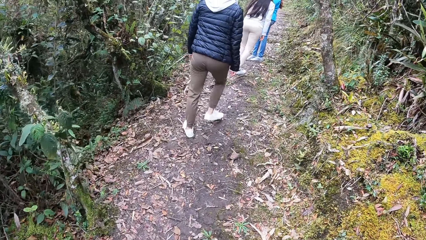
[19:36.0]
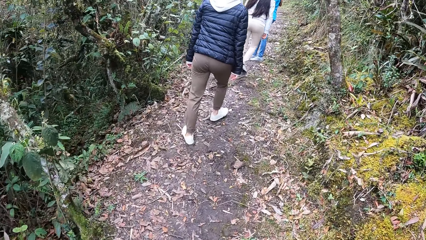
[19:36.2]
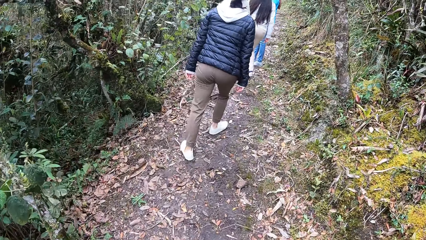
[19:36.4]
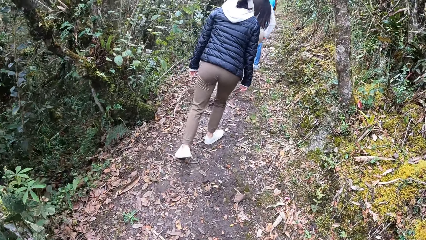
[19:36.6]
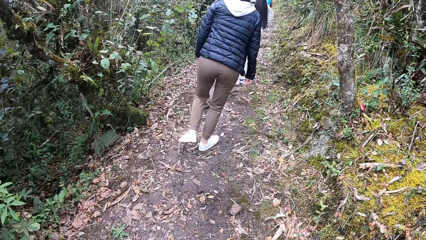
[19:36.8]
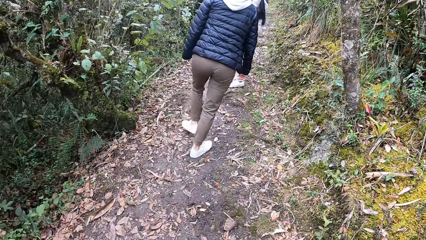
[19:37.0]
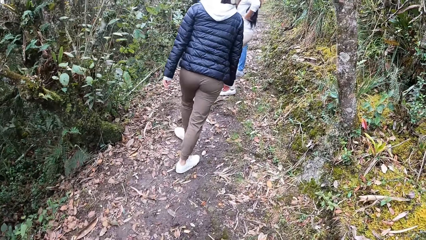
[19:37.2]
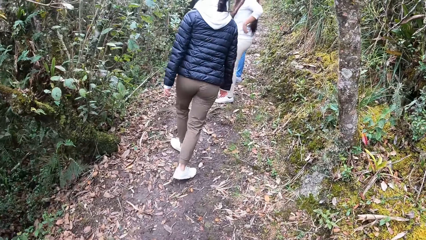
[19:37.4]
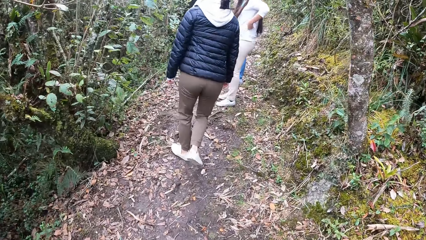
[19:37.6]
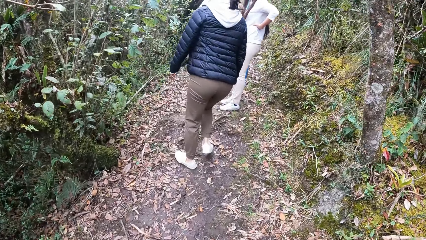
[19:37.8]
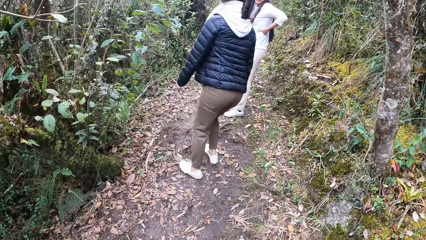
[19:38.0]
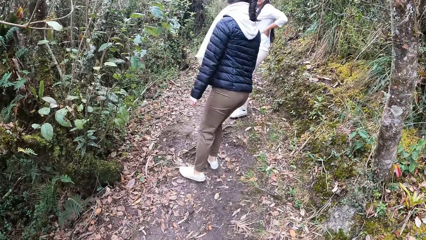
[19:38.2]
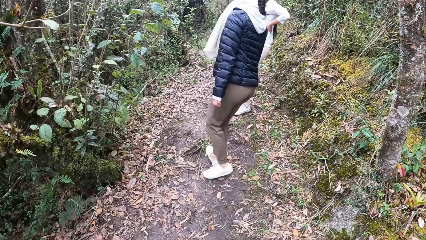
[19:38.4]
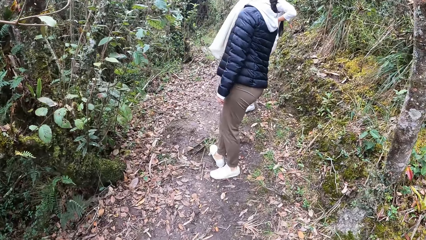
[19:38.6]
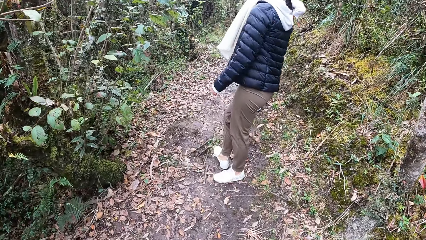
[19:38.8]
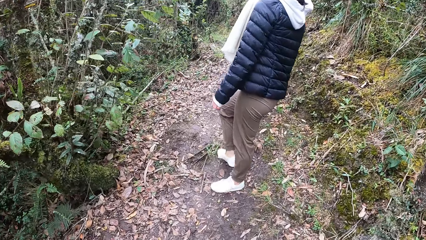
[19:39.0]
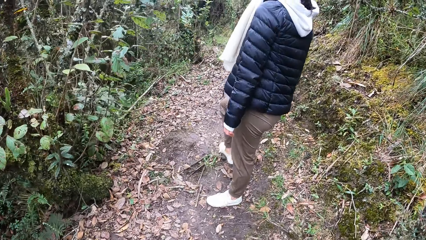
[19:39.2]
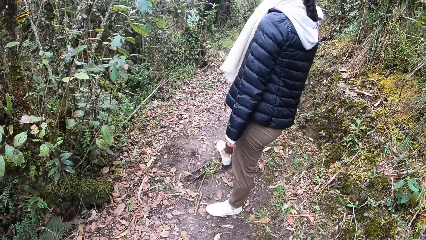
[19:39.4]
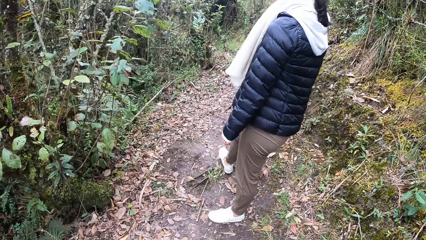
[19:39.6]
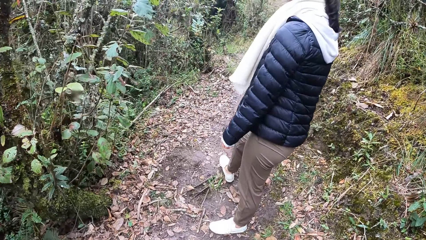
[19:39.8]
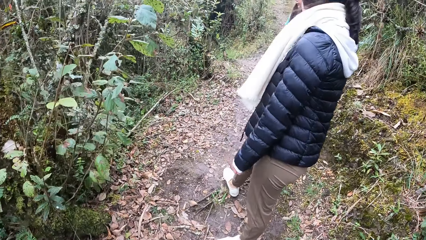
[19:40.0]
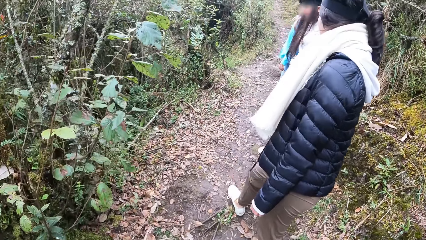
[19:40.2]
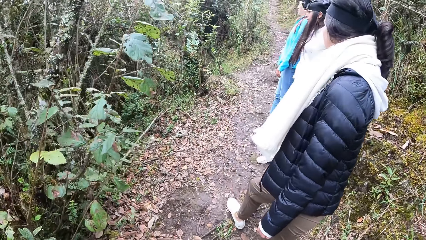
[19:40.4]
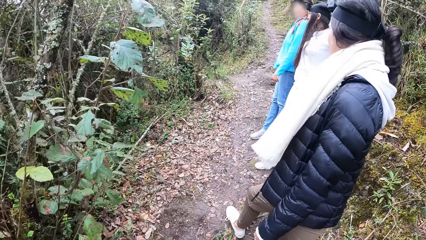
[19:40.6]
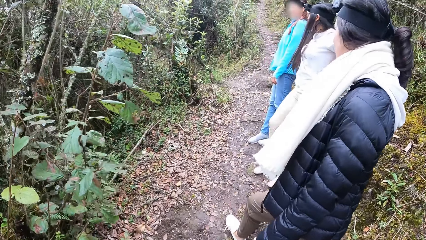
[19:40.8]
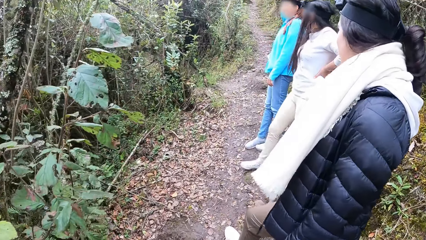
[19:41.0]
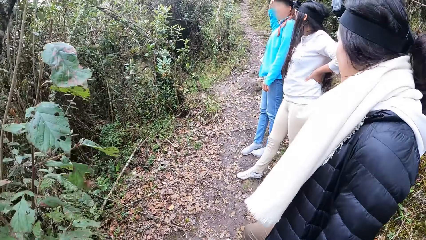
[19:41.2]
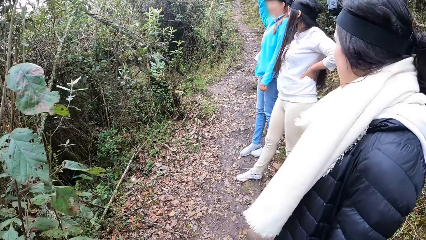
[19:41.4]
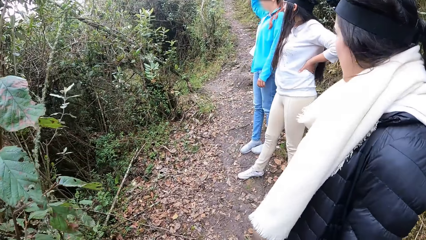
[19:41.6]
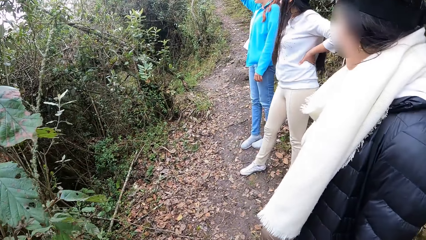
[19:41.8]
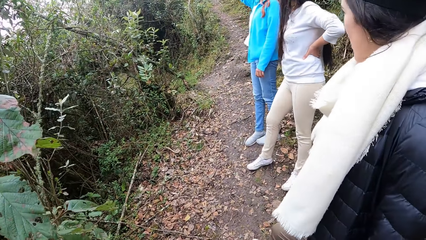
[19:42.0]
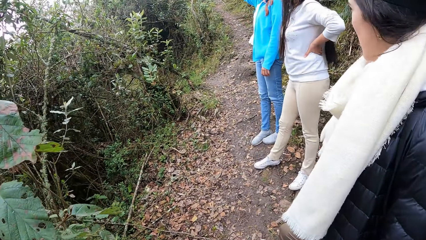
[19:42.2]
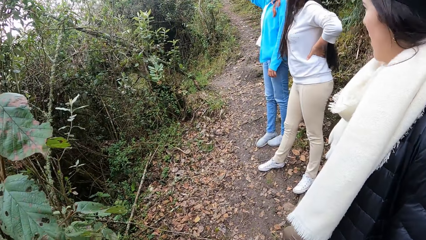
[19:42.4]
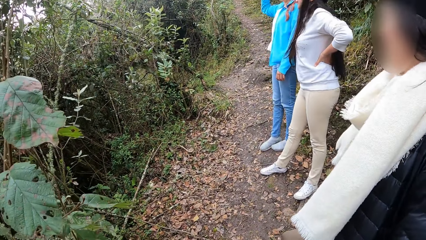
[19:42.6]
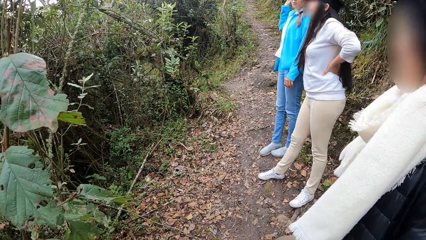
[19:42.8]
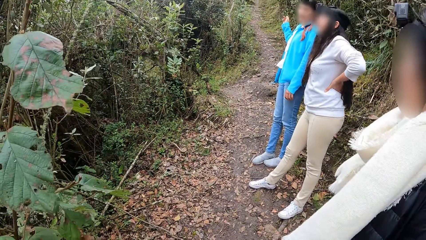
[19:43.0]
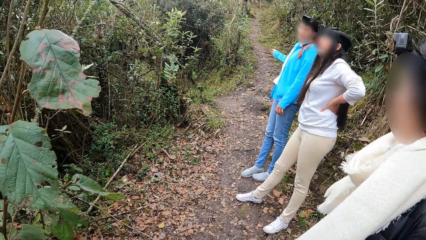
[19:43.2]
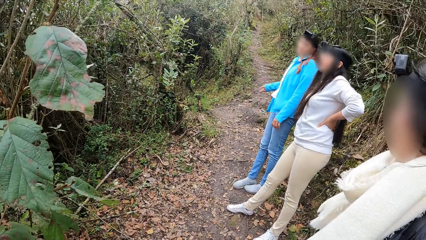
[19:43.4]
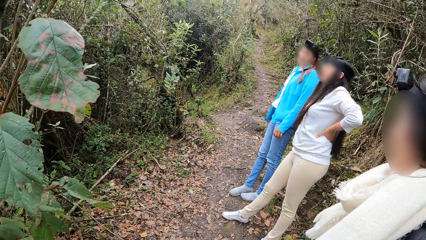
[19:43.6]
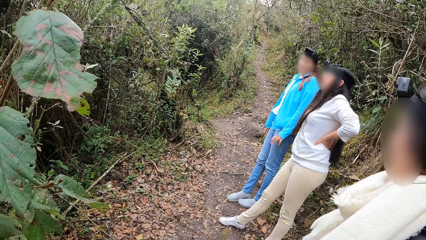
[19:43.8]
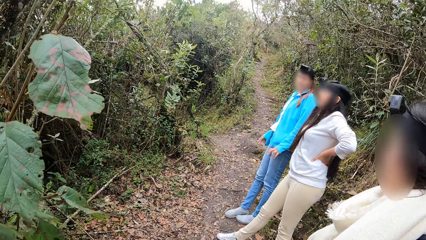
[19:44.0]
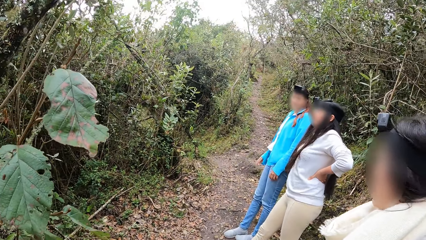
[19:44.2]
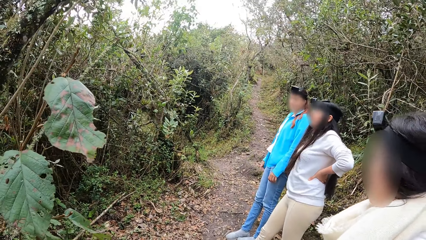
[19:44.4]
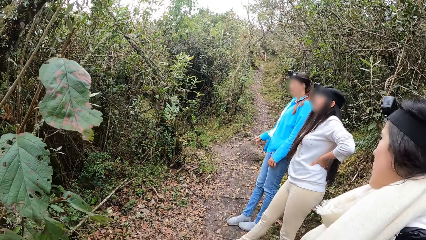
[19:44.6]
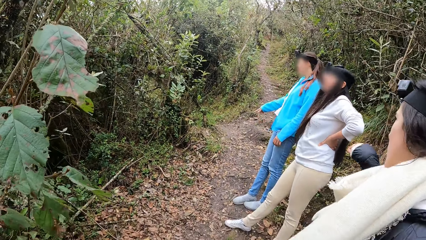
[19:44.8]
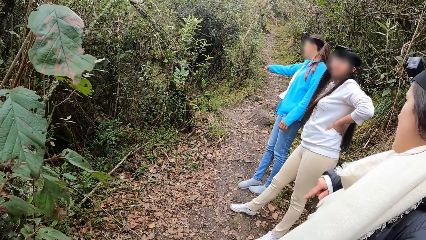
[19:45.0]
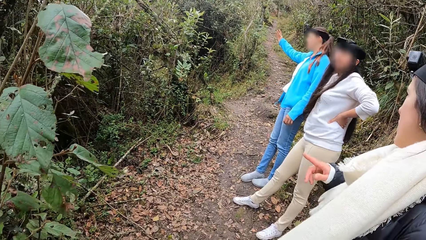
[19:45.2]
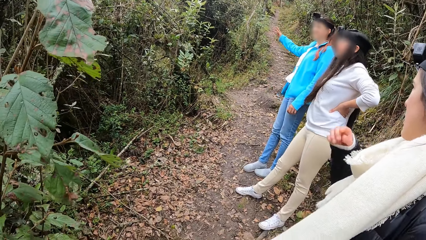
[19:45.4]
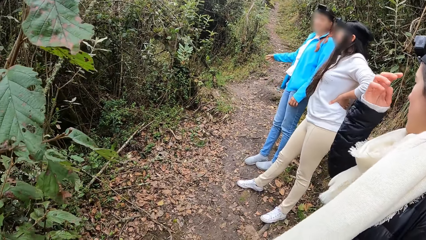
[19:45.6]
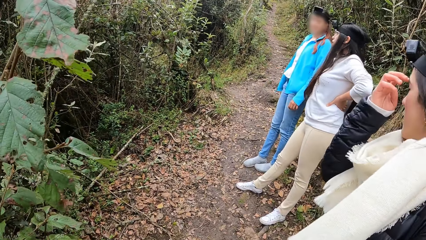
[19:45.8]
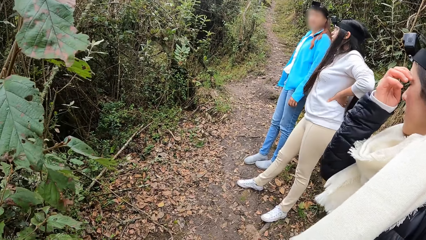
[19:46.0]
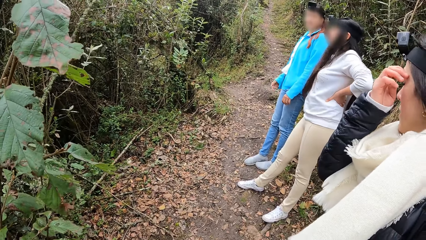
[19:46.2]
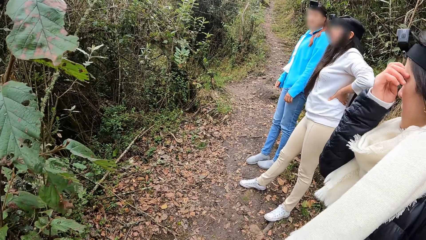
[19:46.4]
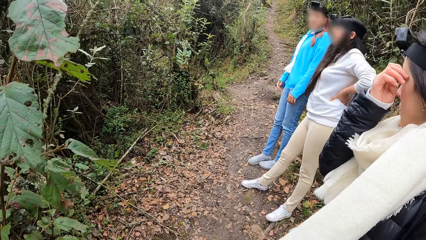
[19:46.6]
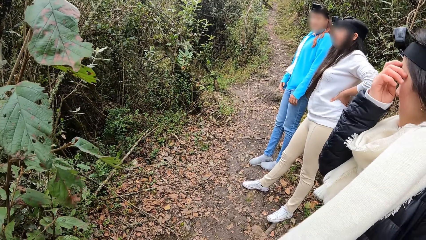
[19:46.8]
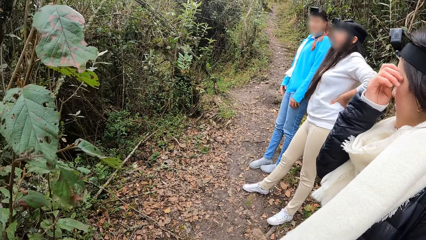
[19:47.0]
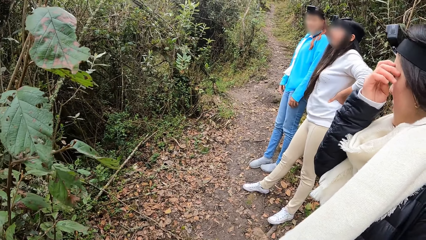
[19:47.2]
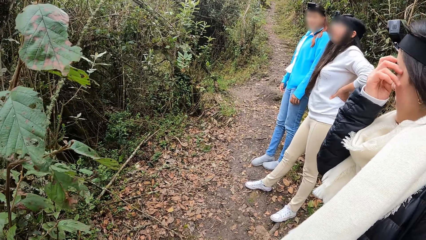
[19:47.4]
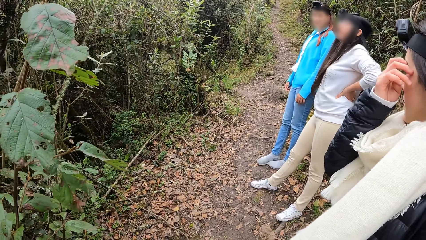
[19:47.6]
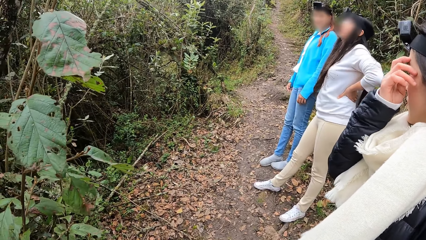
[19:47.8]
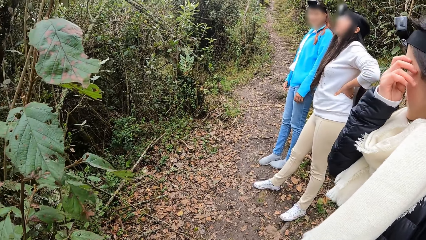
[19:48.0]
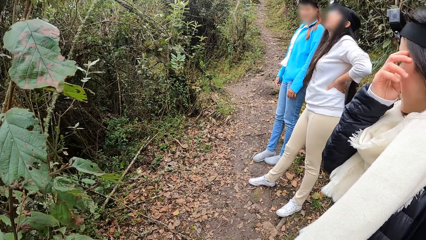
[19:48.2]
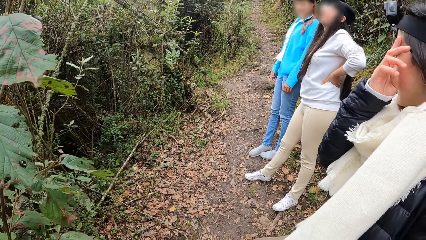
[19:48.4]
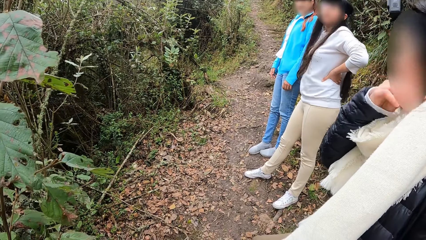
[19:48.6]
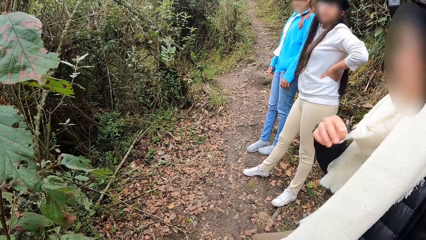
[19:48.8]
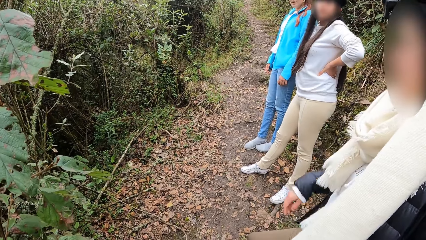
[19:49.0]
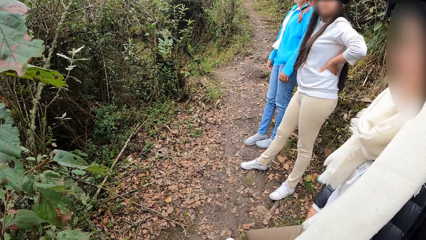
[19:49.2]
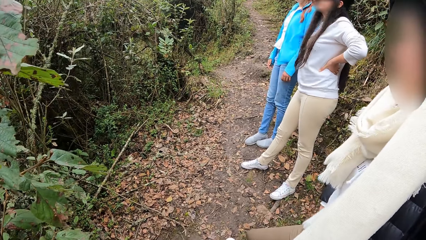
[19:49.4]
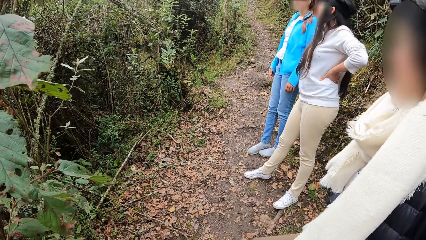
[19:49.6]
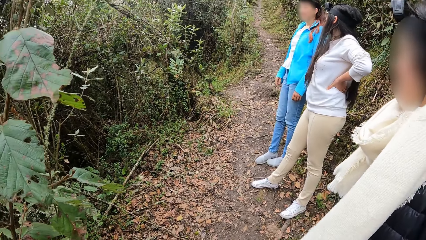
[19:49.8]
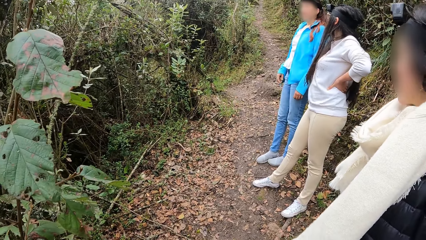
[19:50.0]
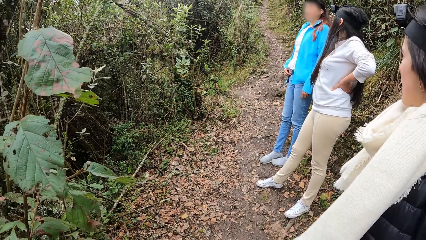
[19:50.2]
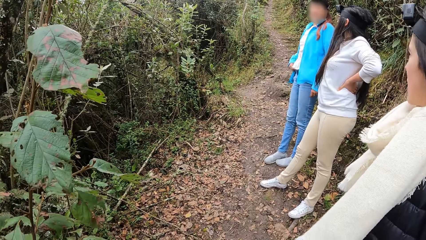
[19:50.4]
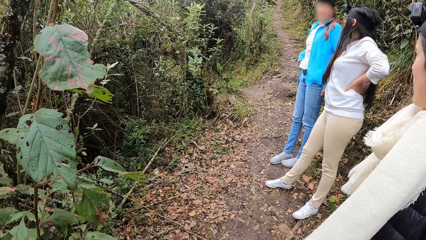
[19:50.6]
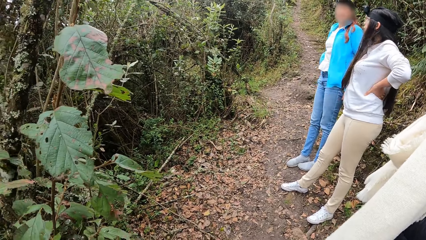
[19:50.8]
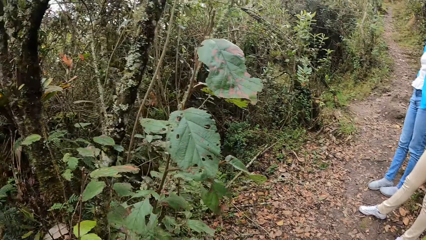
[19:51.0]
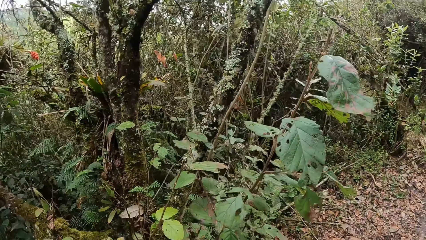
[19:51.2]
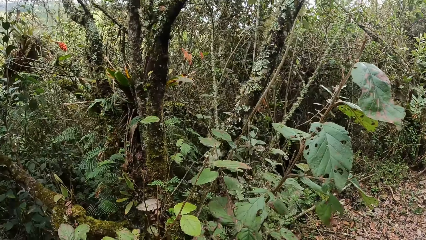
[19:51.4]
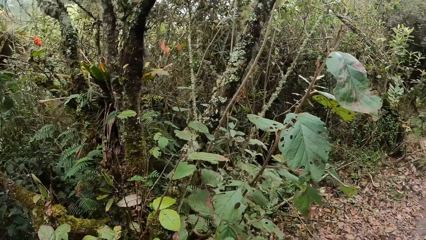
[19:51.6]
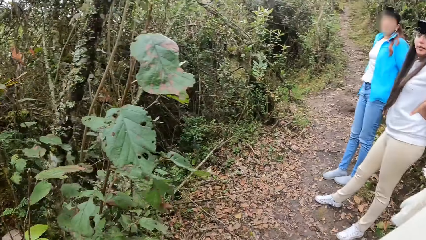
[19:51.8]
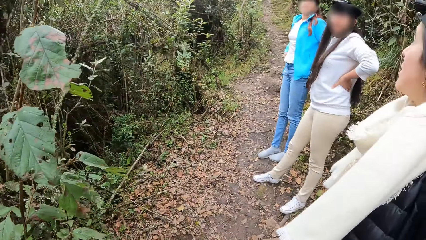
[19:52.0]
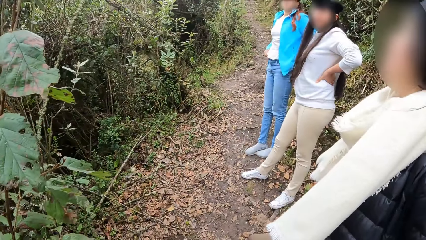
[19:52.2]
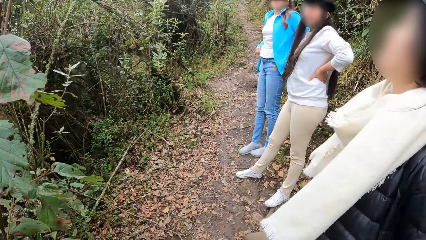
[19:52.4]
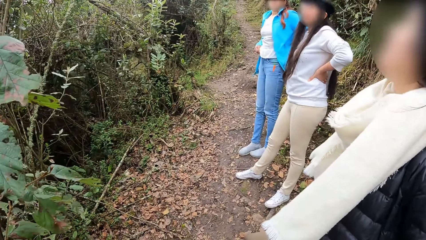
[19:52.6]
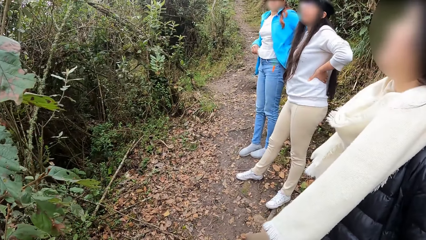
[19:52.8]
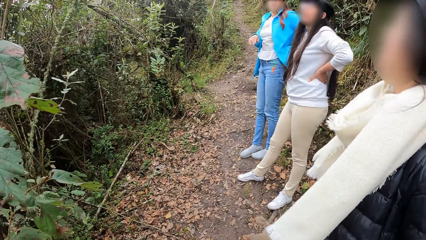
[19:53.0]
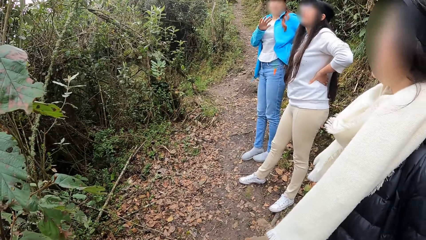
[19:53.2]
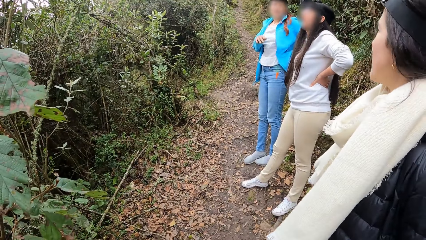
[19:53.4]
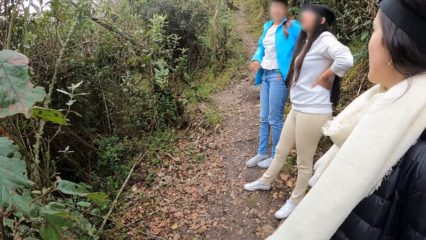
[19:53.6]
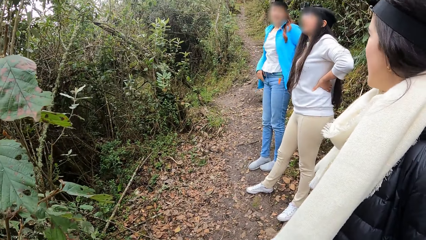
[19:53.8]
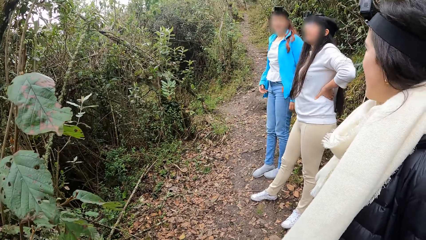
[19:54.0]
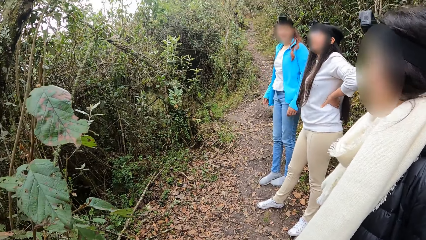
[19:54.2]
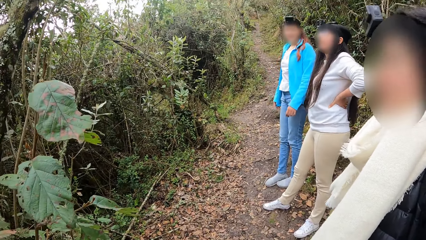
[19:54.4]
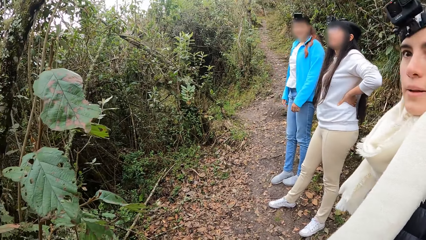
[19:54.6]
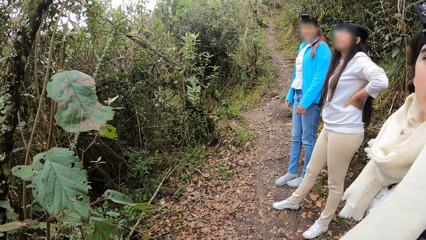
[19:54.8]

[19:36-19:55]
A woman, another woman, a third woman and the camera wearer stop on the mountain. The camera wearer converses with the first woman, the second woman and the third woman. A person talks to another person and a third person. The first woman scratches her face with her right hand. The second woman adjusts her trouser with her right hand.
